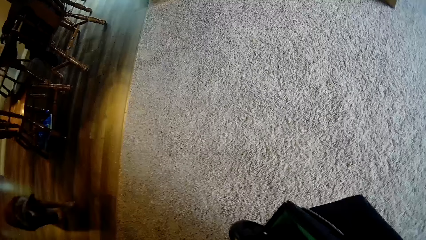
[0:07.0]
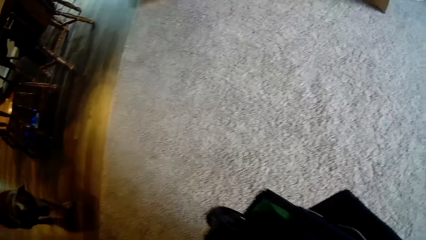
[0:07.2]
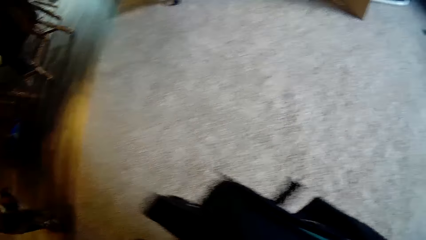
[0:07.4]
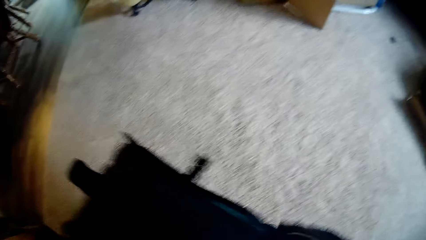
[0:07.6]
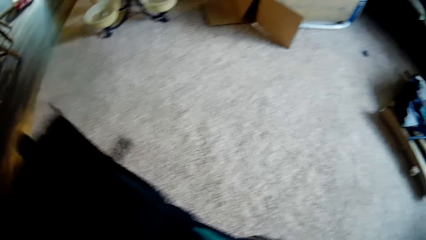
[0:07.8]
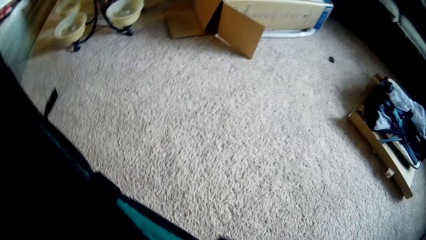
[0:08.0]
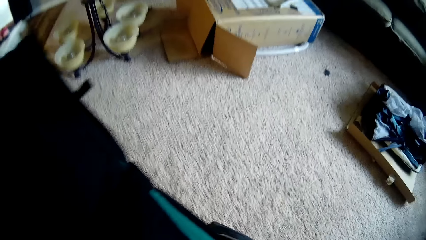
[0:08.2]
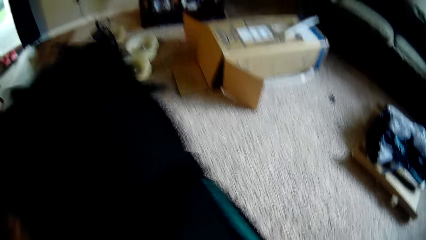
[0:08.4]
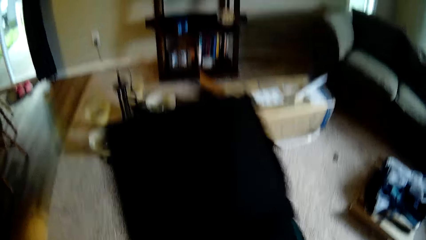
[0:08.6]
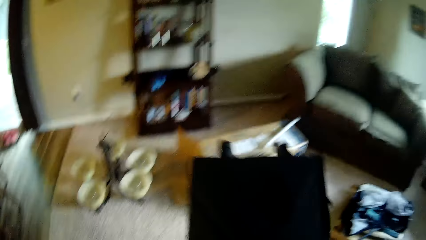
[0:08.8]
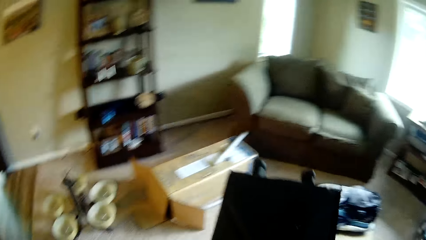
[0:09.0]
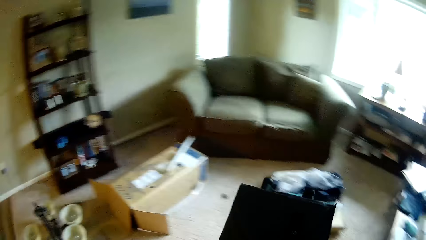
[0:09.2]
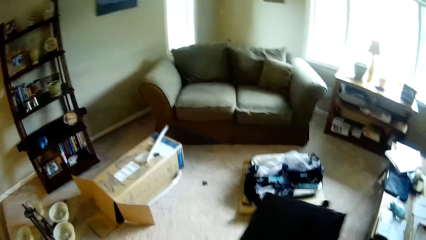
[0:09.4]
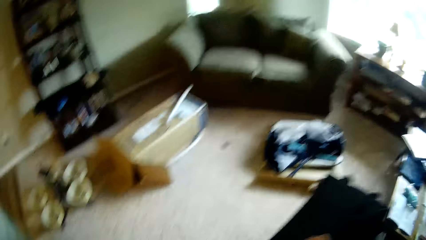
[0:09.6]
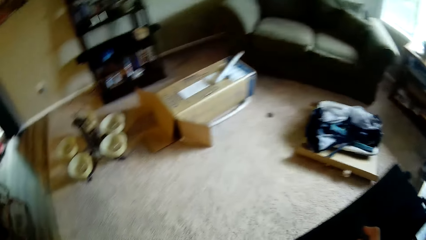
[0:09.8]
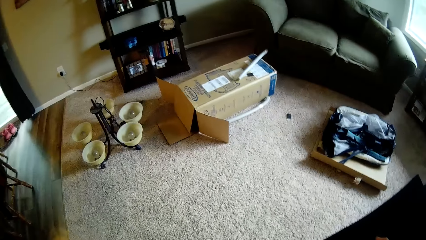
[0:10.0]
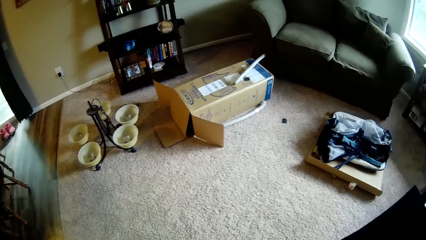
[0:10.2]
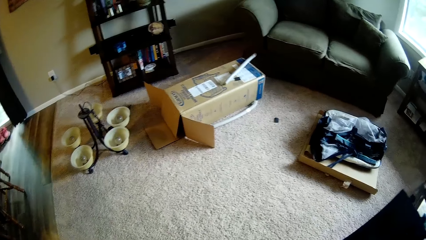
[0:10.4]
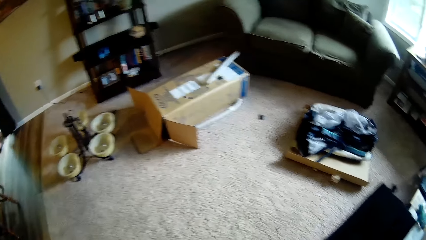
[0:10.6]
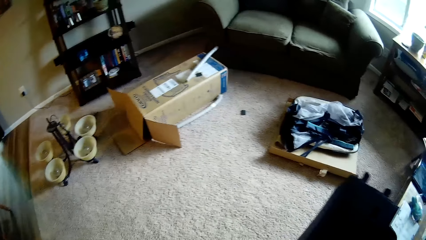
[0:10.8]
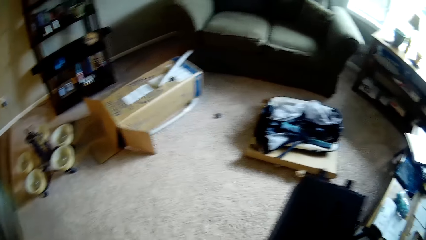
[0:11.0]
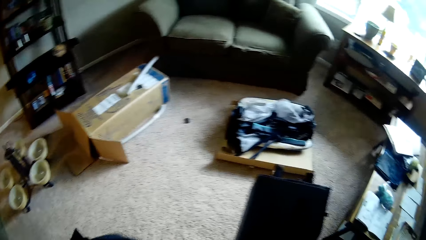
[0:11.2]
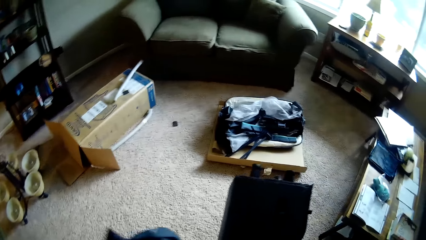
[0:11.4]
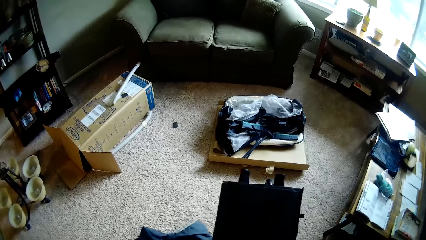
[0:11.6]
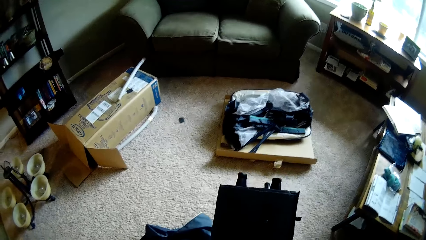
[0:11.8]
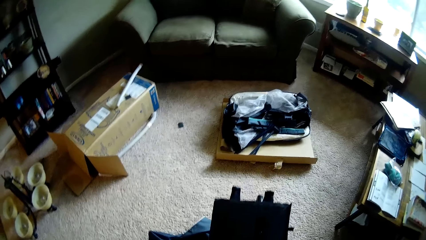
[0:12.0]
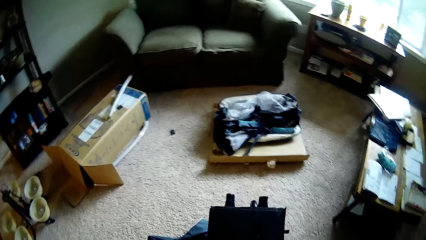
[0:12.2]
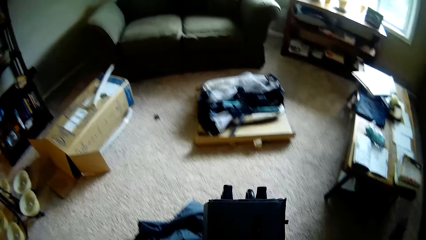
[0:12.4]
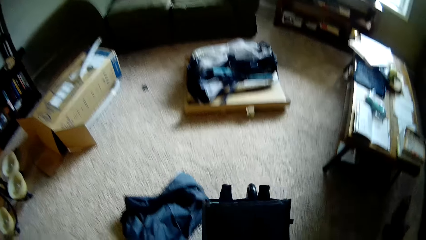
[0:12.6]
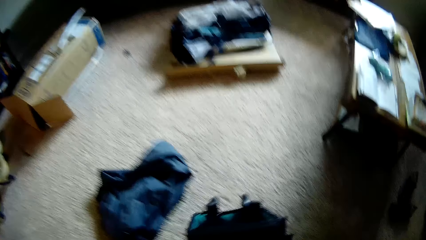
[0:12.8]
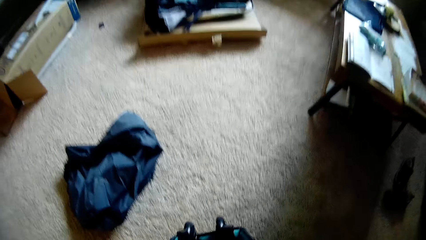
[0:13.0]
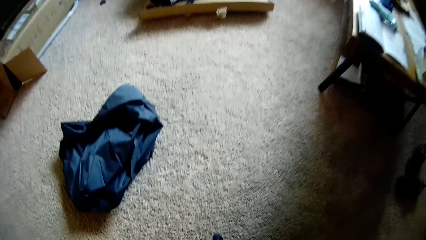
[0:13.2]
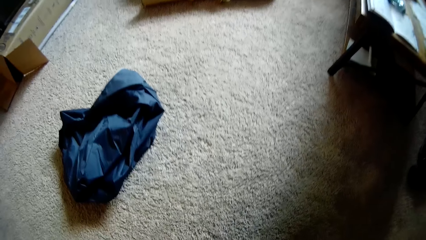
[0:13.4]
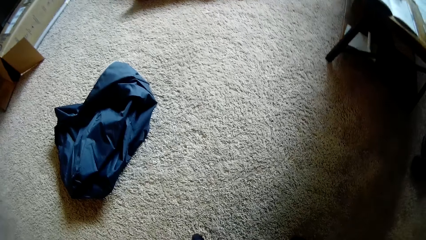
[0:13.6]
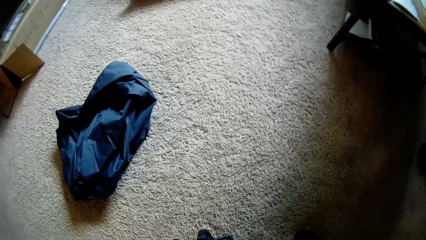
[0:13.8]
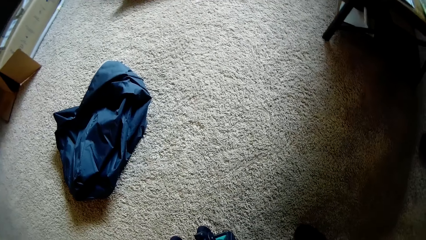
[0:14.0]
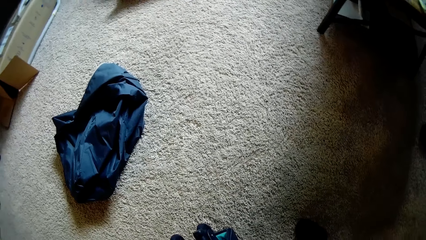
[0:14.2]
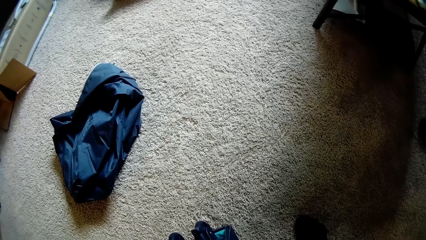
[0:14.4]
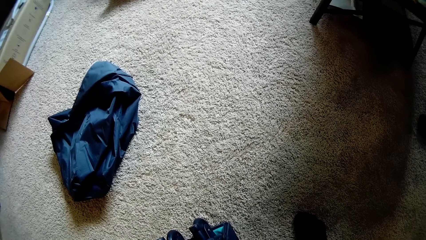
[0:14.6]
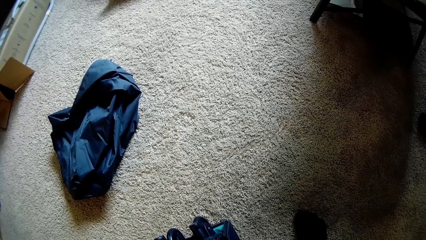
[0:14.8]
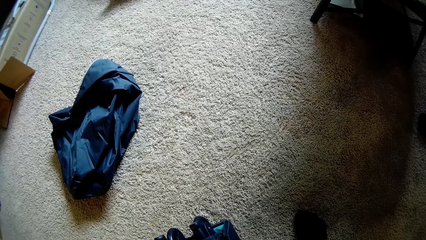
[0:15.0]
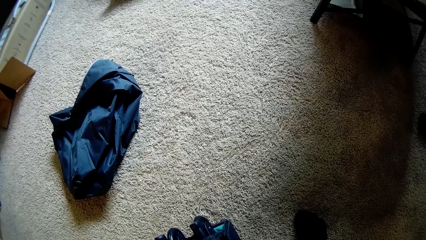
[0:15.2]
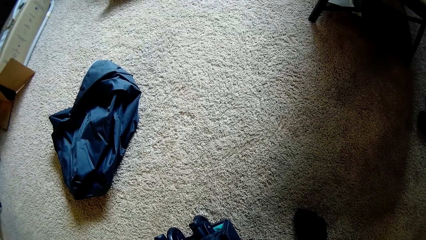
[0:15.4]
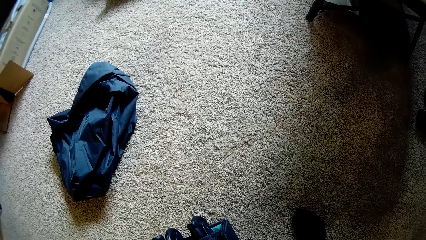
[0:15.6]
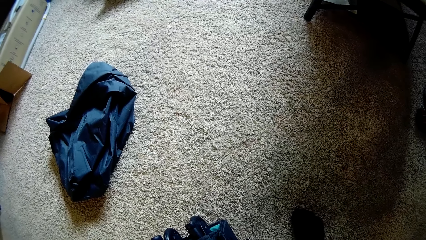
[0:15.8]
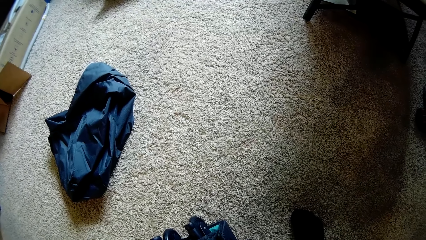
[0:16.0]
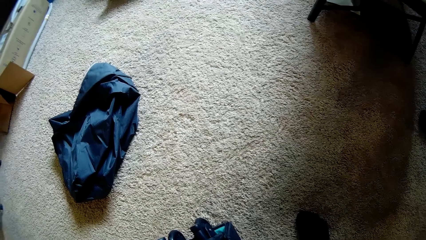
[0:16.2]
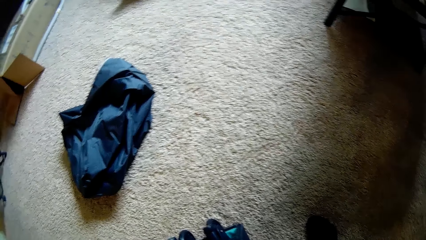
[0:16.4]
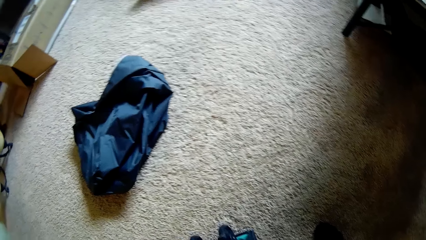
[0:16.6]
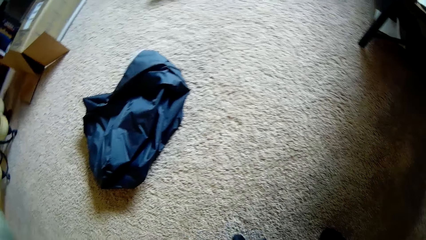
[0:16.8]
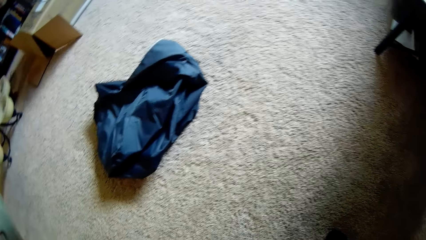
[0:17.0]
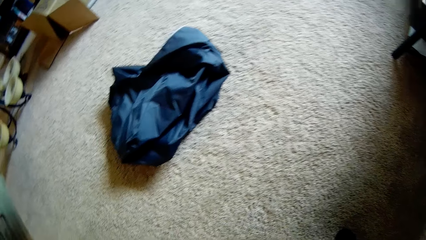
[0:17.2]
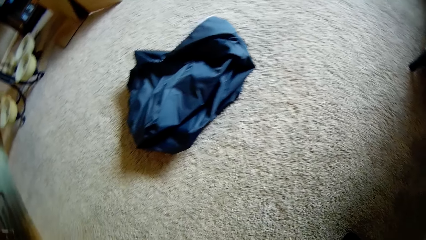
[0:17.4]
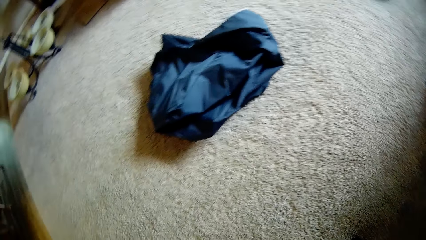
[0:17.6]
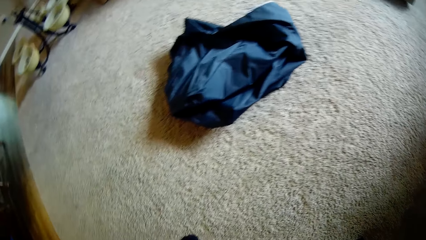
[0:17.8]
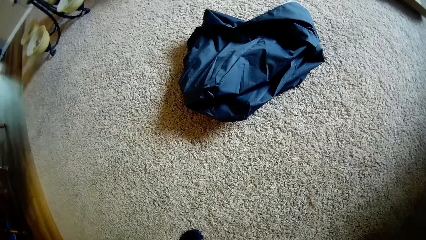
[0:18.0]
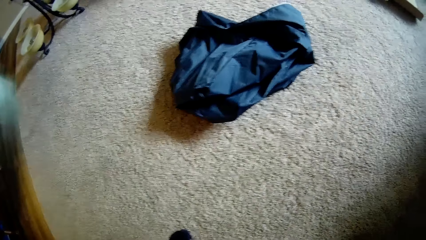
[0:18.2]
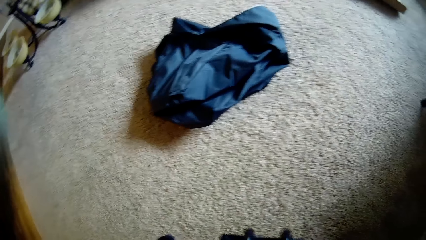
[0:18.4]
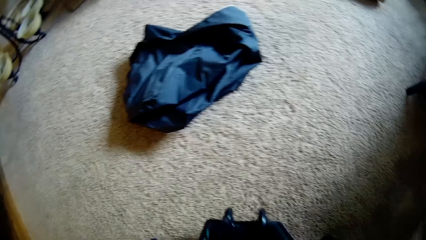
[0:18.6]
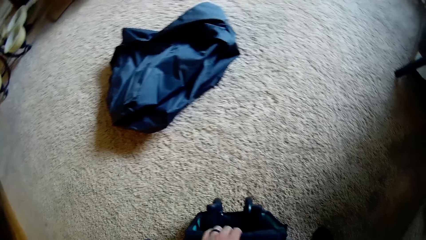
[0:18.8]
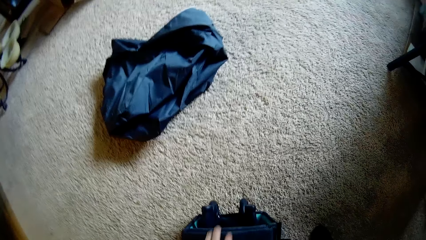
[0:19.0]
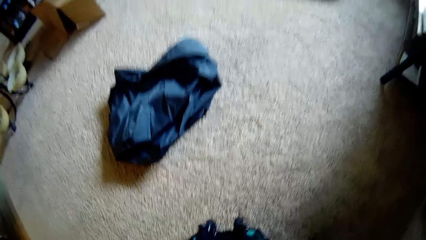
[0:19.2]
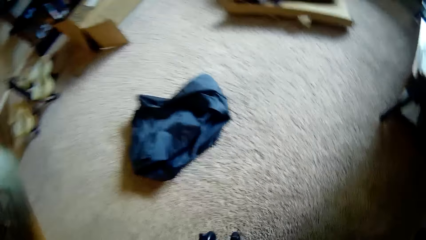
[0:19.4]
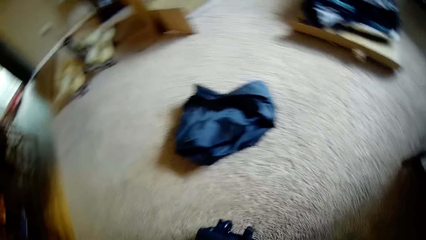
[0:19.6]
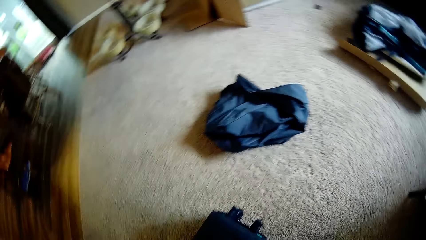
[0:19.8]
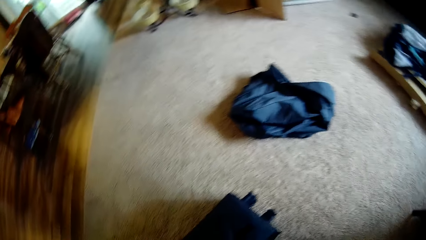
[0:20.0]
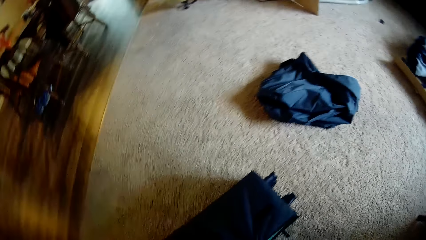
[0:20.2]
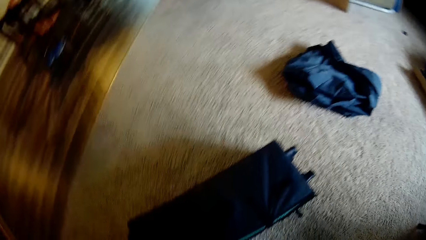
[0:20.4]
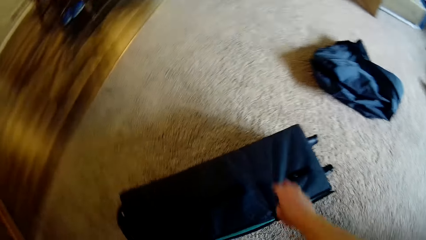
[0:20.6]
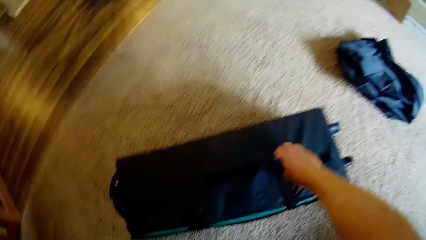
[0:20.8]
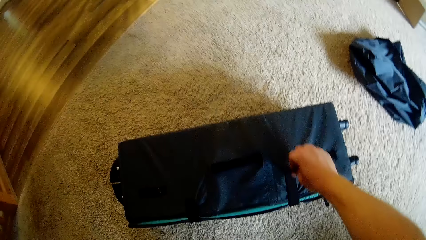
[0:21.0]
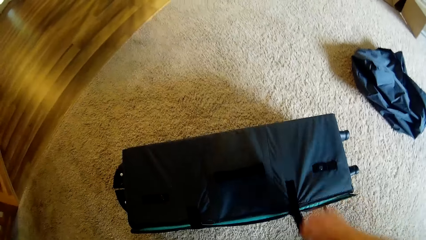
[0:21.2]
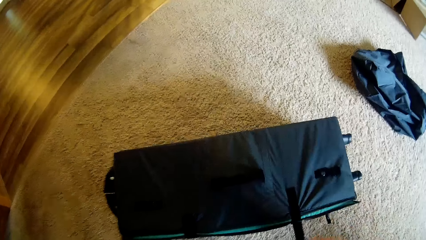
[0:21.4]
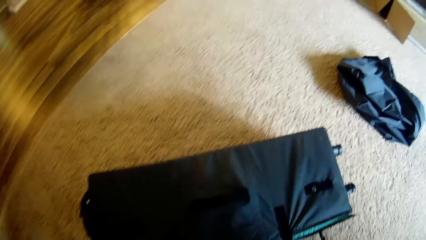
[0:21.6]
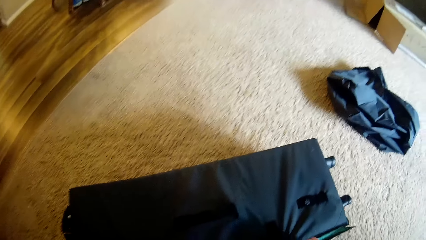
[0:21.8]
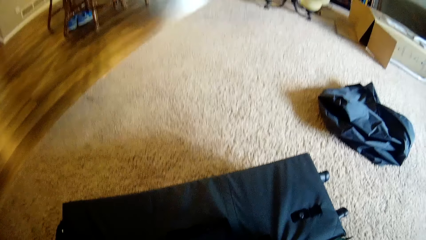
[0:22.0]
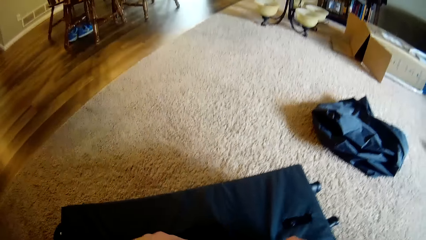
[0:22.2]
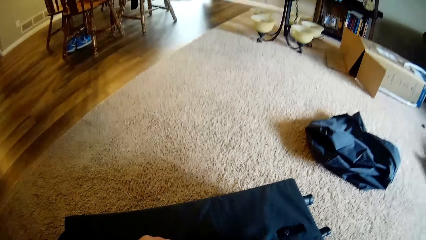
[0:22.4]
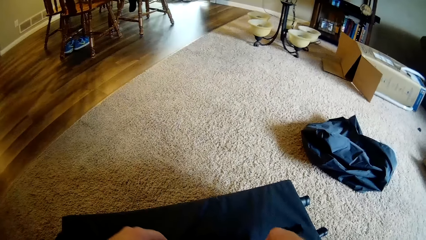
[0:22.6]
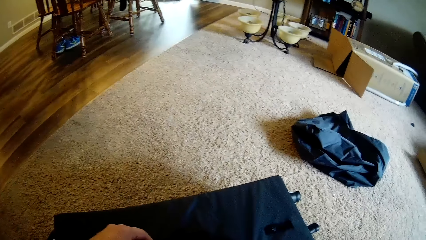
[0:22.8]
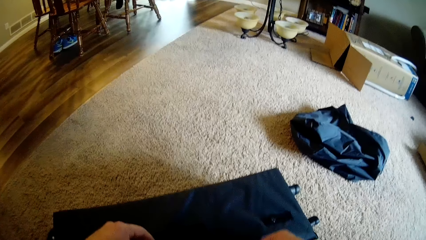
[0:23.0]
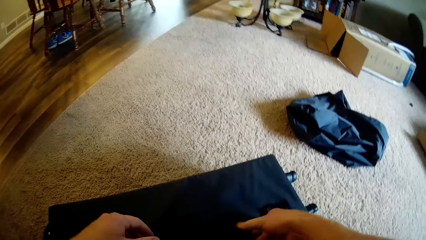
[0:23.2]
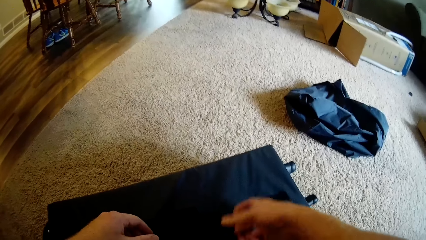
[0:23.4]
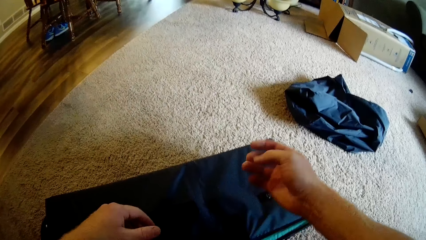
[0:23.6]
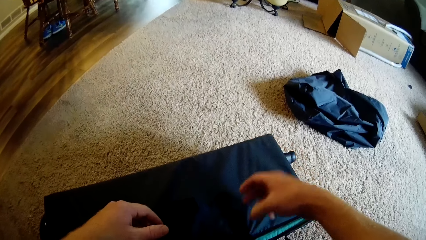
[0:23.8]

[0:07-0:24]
The camera wearer removes a black bag from the blue bag on the floor with his left hand. He opens the suitcase.
